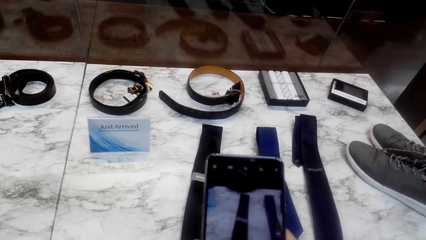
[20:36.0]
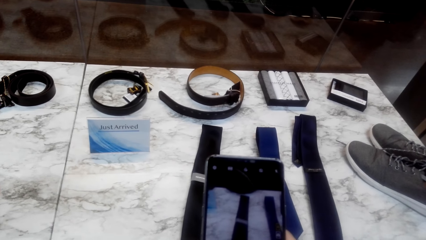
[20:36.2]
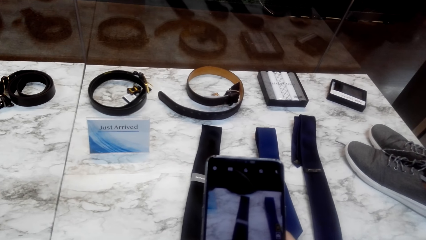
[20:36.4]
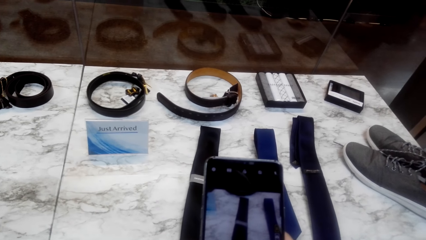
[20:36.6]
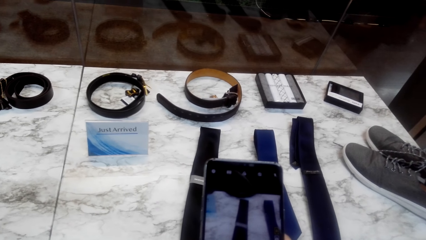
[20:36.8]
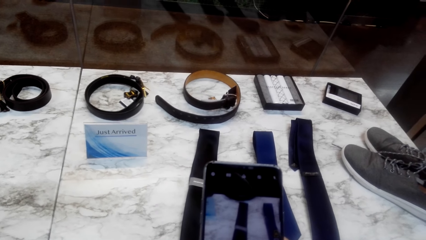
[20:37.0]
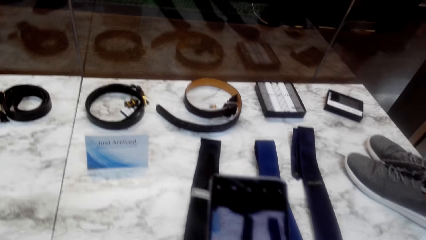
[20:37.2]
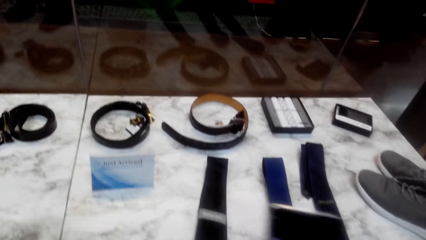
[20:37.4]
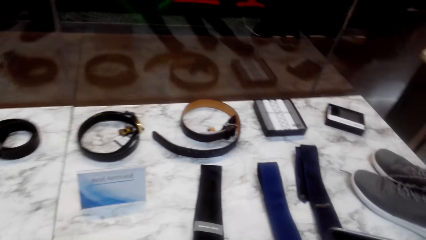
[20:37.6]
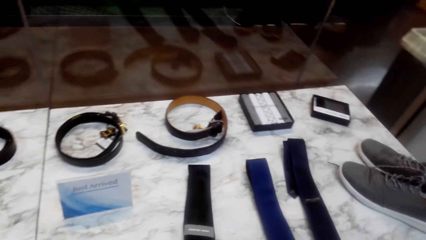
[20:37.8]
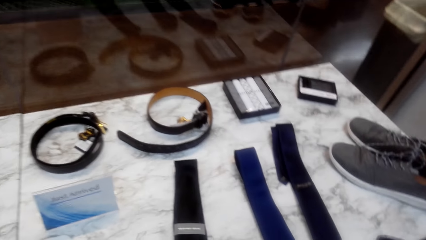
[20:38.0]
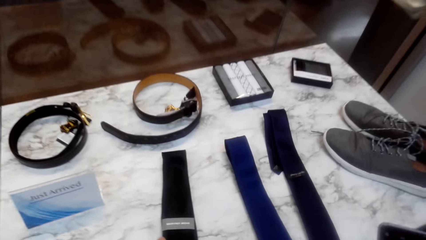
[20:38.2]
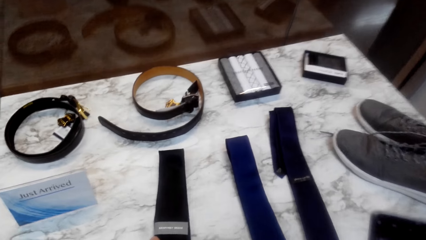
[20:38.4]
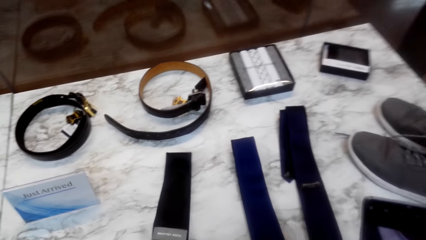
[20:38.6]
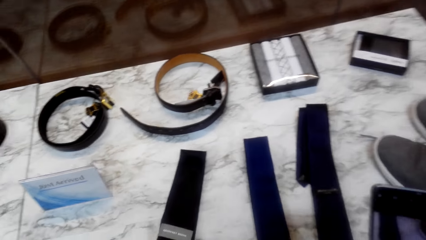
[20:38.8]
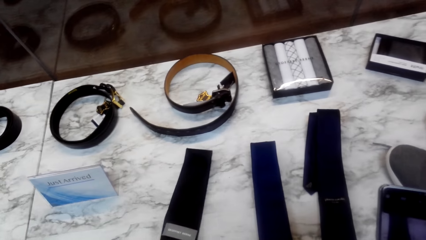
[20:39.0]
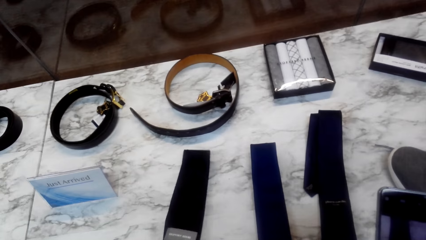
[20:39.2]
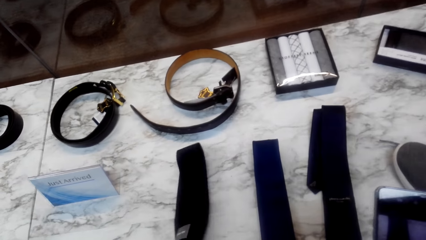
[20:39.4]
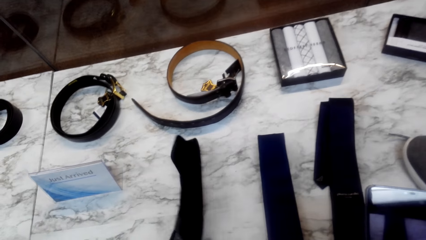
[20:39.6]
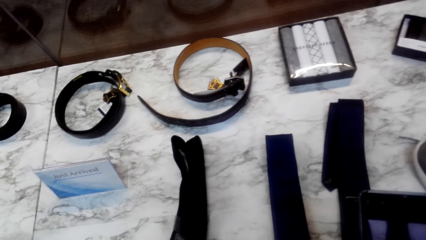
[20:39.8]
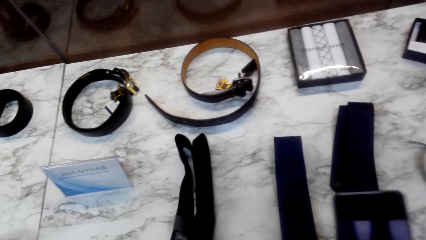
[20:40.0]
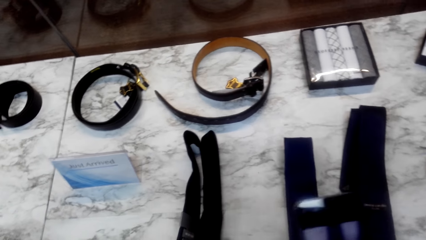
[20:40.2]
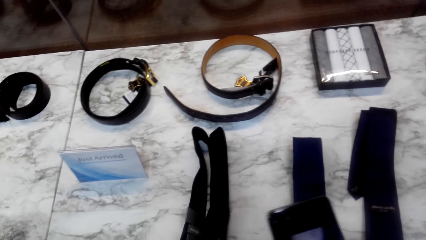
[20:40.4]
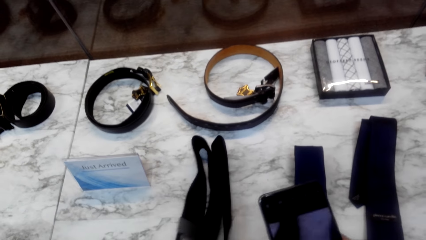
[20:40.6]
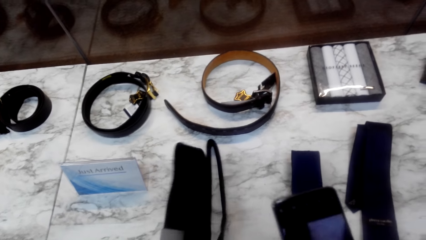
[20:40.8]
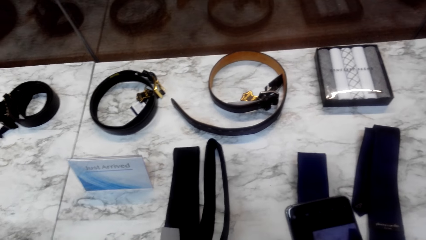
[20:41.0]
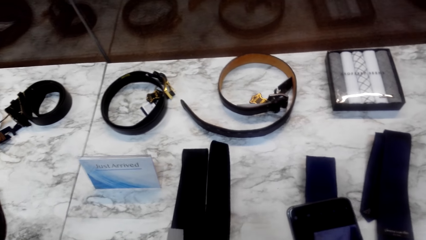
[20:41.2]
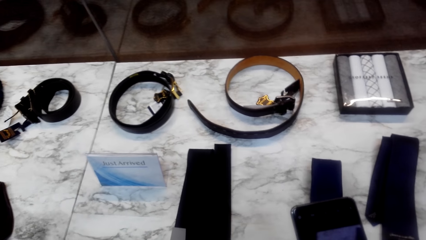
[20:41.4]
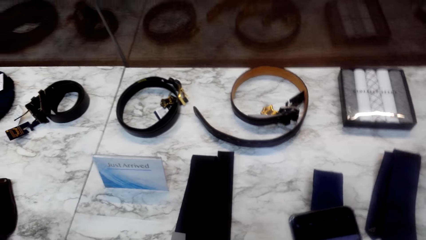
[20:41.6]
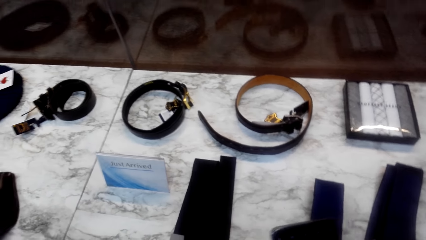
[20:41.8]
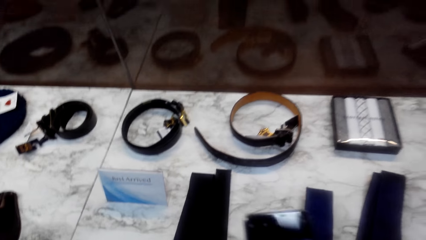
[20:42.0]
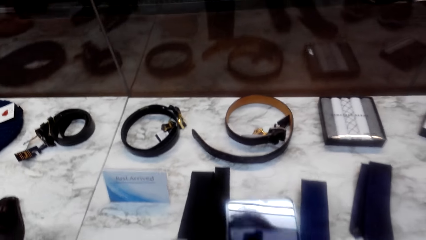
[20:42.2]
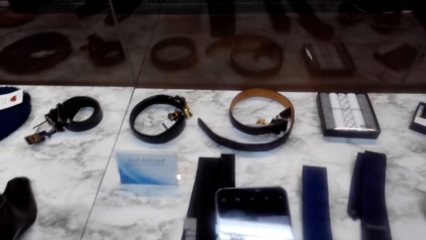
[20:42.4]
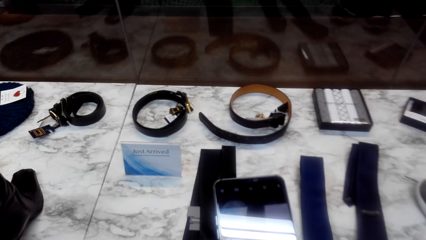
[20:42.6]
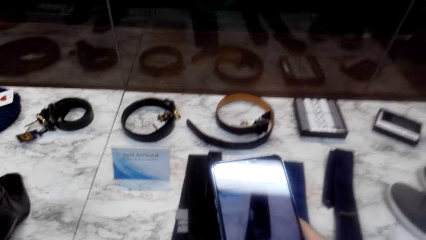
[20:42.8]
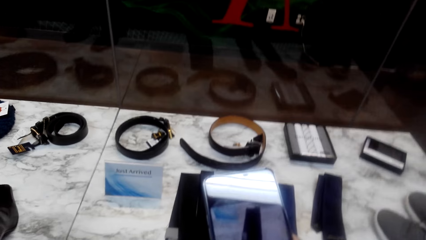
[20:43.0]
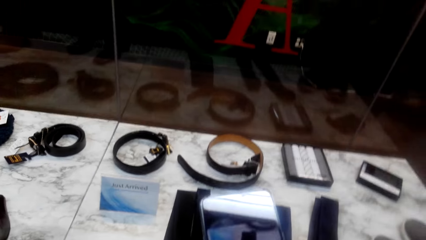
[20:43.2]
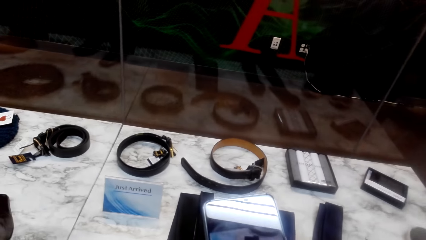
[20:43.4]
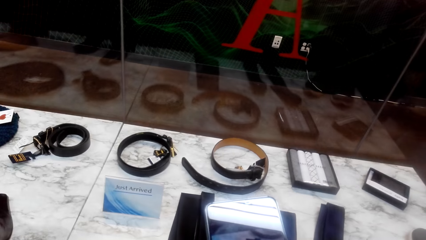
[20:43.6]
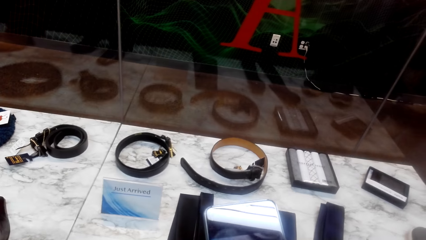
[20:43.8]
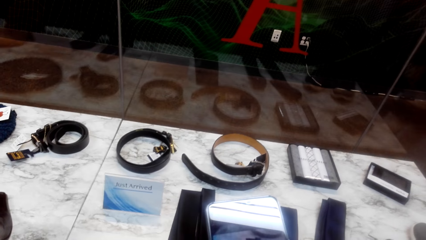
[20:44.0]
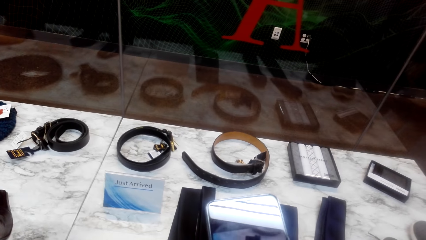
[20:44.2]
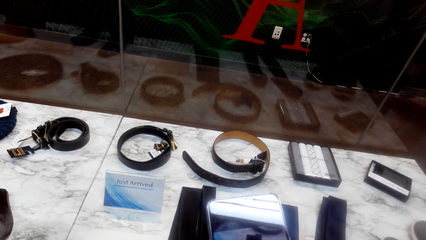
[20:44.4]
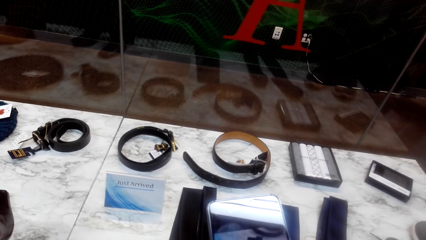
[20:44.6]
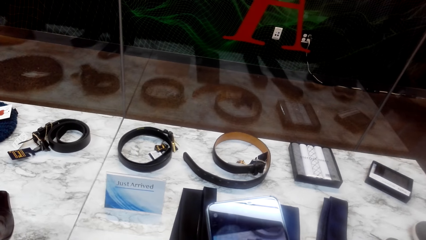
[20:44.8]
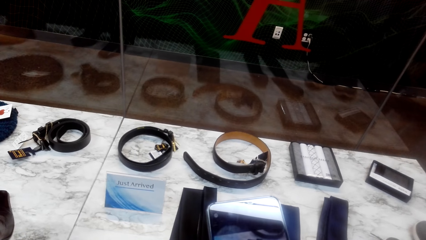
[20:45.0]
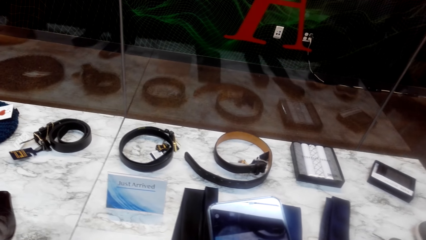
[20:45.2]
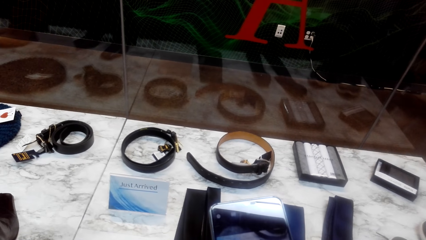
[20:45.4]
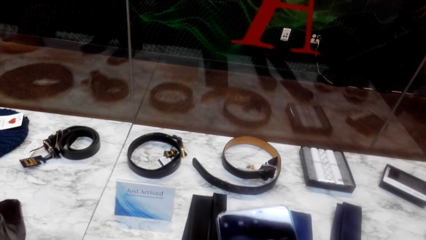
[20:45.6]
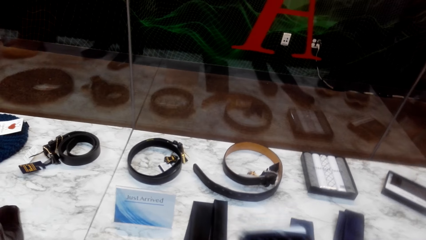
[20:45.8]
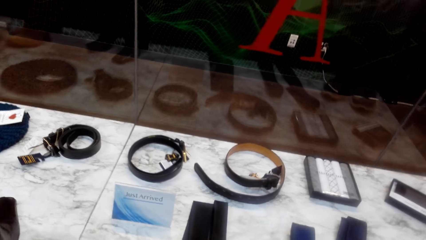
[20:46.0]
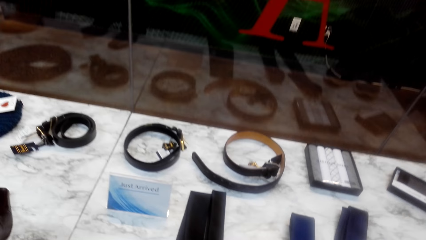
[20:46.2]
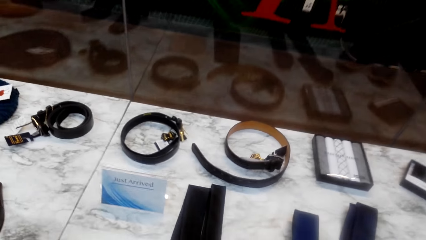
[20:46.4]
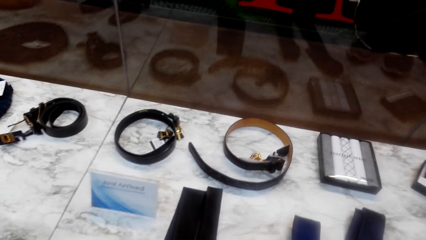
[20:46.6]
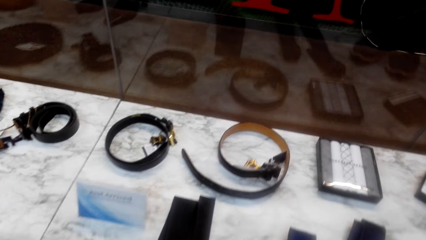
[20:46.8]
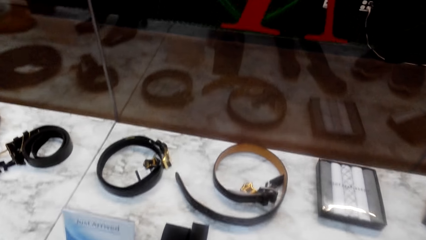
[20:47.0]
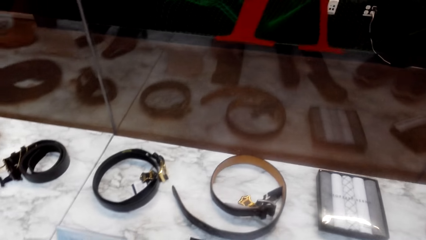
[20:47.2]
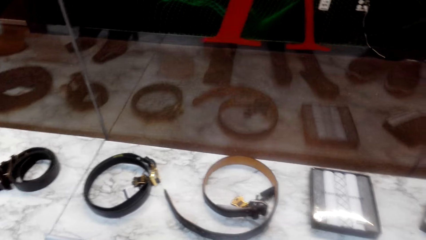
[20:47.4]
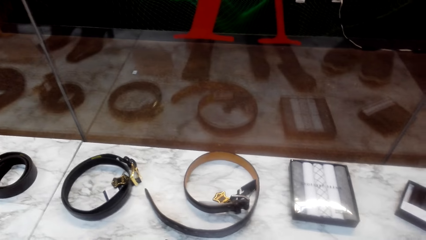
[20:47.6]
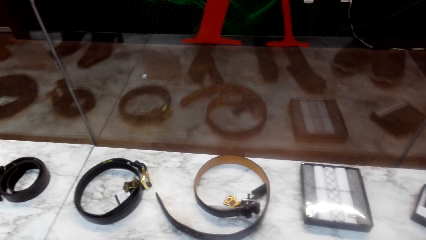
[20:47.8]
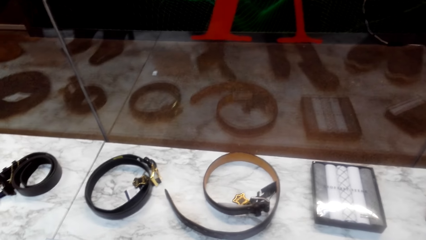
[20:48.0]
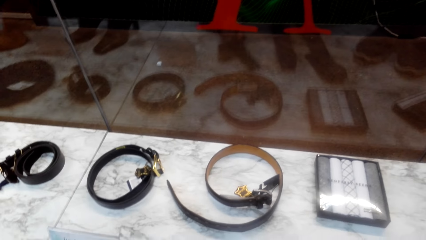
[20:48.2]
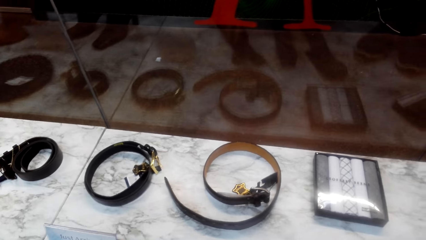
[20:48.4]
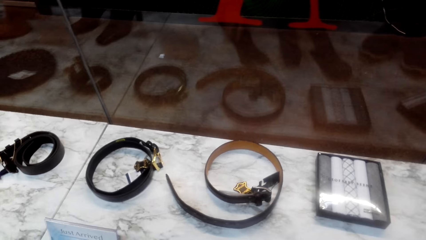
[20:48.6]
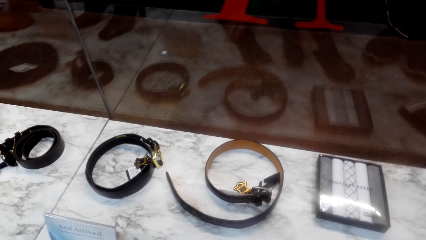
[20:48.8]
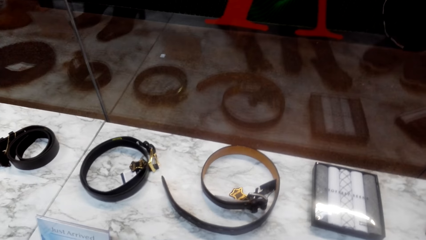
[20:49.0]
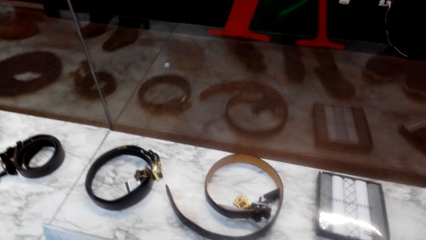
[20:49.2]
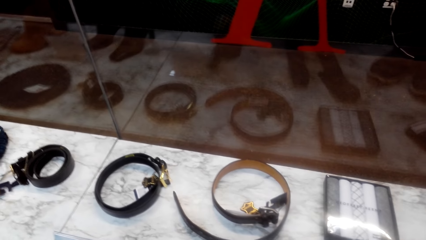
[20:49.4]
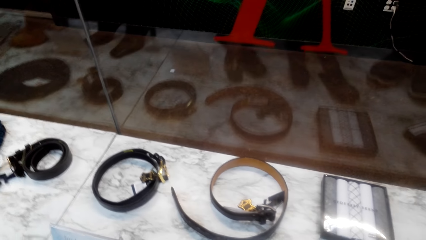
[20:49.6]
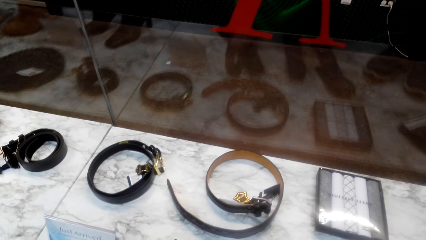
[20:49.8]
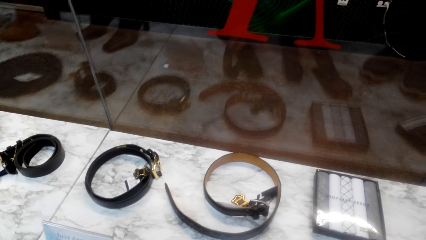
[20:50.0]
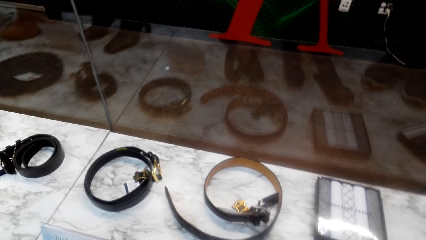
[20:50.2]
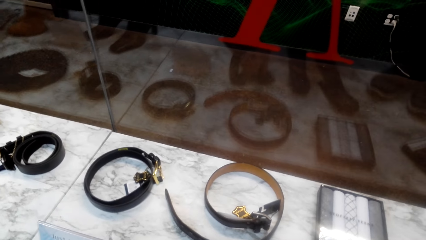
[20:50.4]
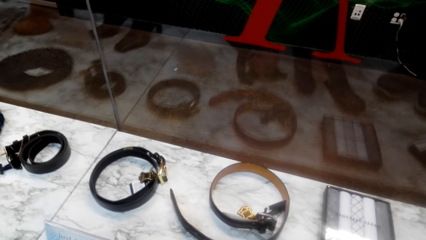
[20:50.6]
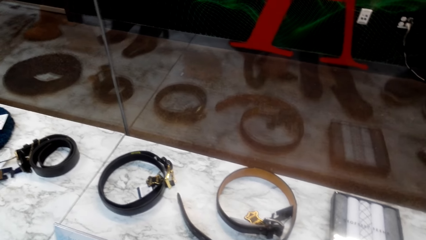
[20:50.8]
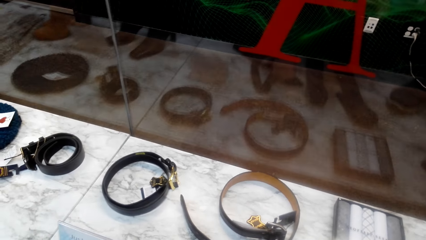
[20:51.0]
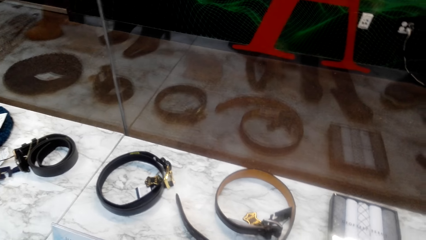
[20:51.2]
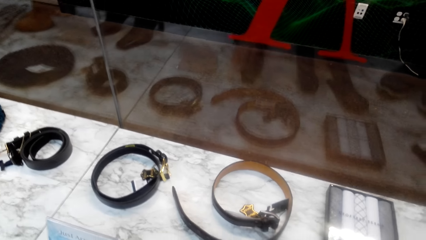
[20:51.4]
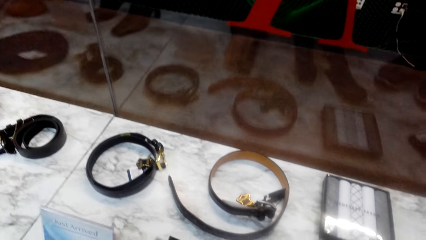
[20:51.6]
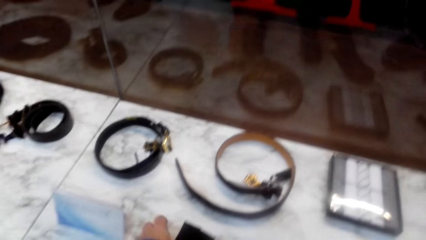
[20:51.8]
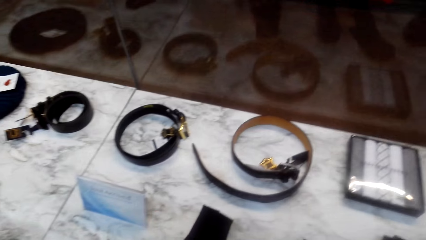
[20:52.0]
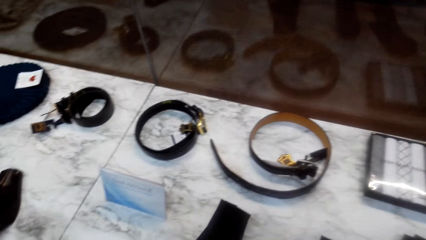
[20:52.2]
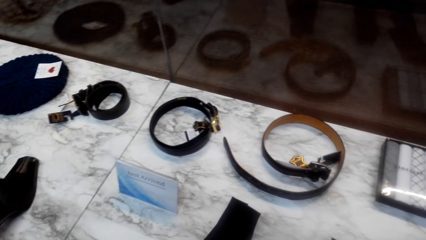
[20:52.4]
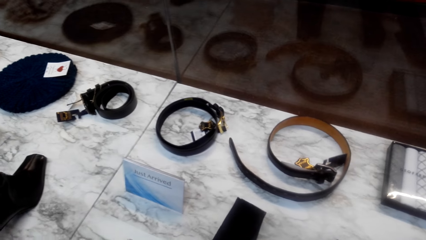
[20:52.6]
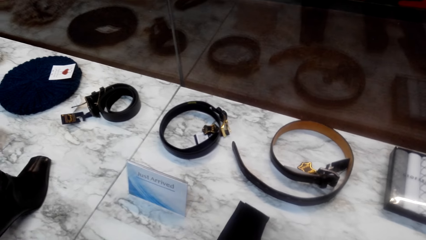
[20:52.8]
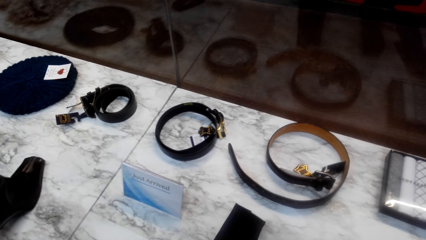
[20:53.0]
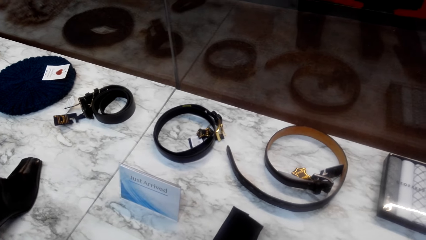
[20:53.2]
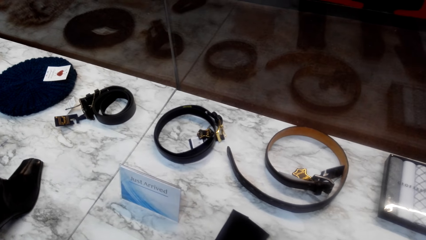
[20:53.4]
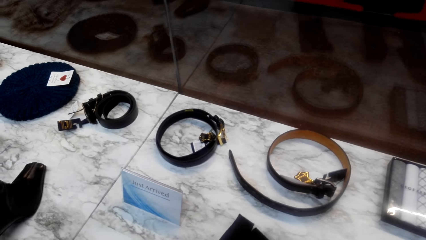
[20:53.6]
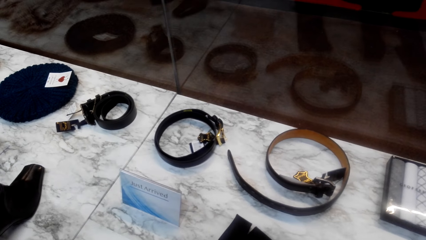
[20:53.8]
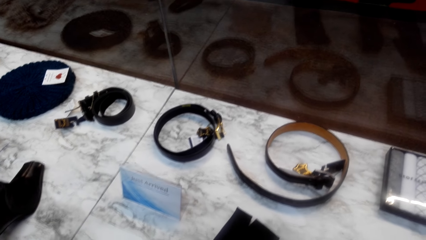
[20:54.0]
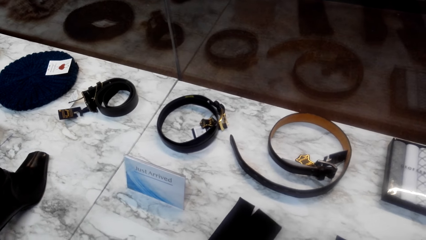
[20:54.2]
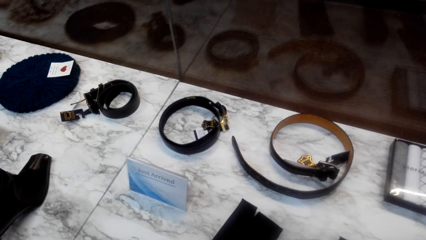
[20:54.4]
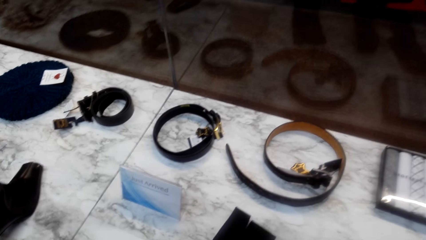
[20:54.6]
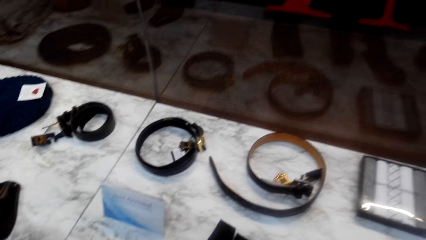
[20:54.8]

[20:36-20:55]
The camera wearer turns the tie of the surface. They look around.
